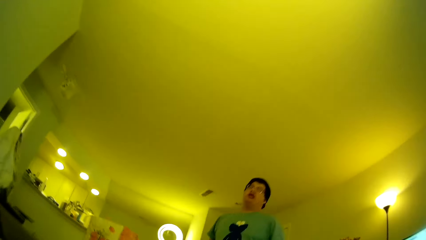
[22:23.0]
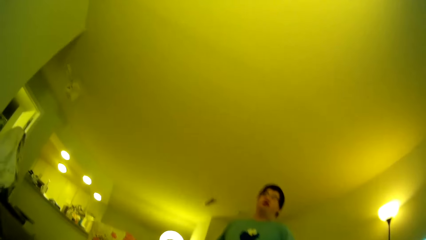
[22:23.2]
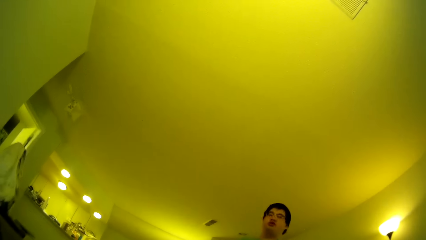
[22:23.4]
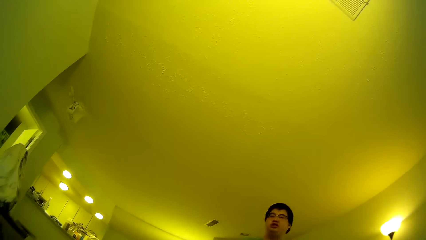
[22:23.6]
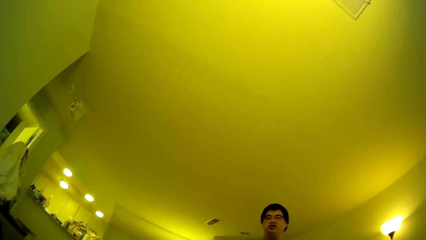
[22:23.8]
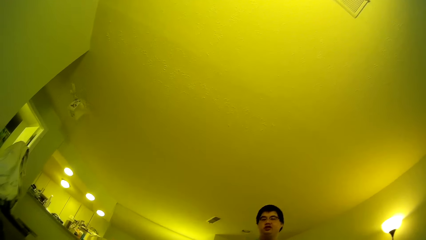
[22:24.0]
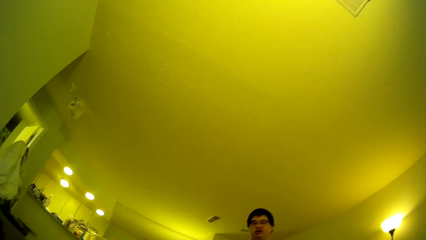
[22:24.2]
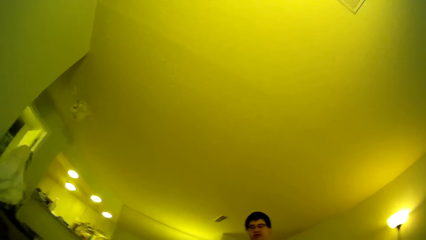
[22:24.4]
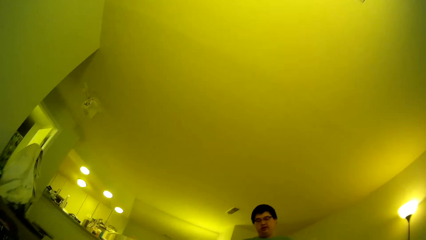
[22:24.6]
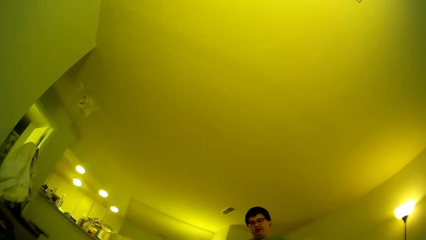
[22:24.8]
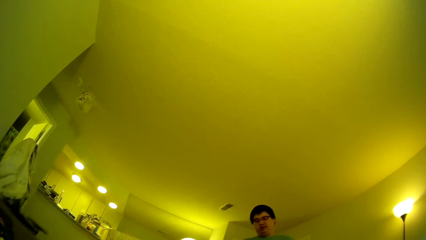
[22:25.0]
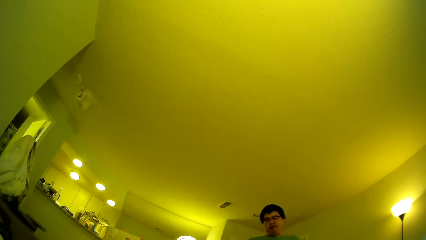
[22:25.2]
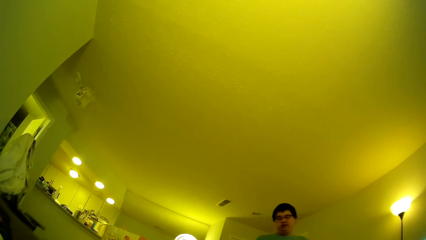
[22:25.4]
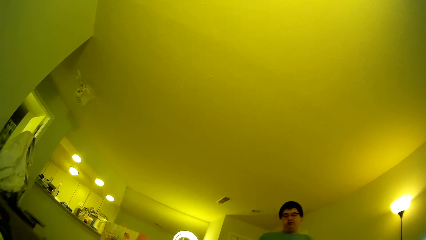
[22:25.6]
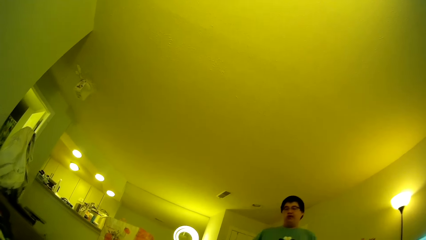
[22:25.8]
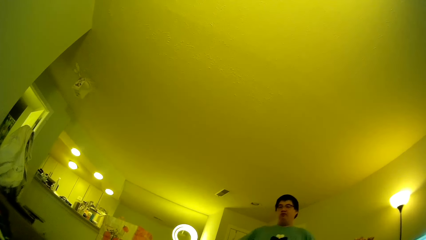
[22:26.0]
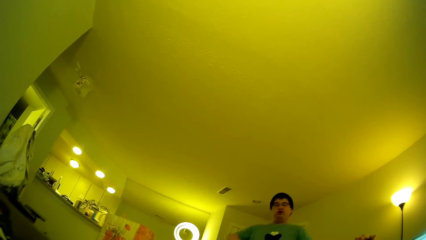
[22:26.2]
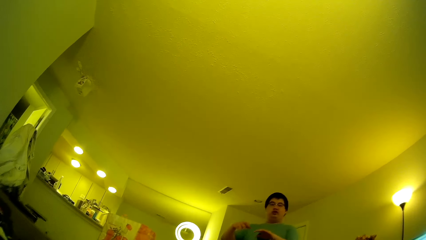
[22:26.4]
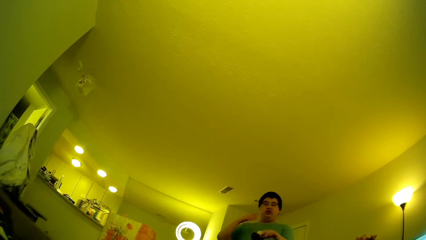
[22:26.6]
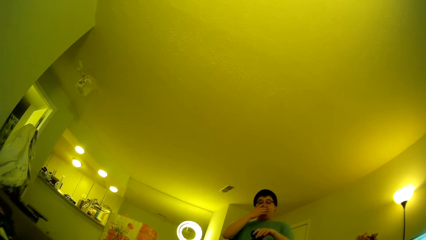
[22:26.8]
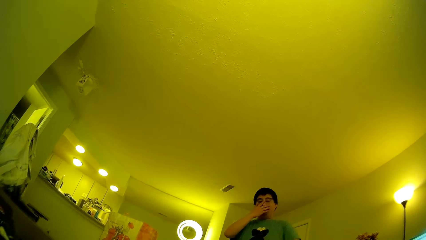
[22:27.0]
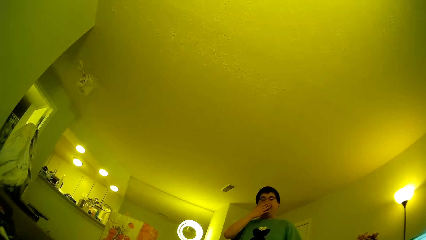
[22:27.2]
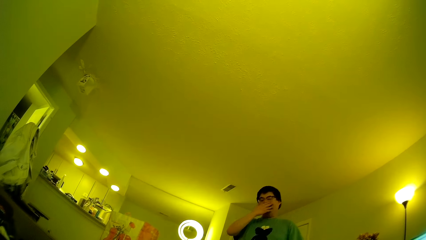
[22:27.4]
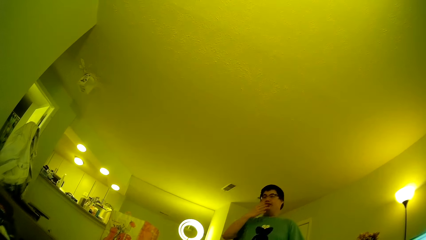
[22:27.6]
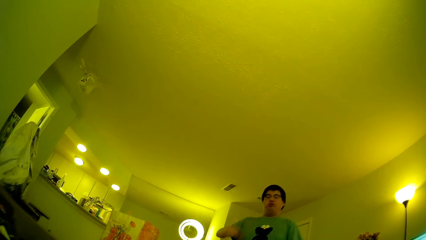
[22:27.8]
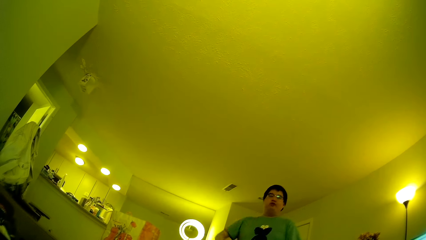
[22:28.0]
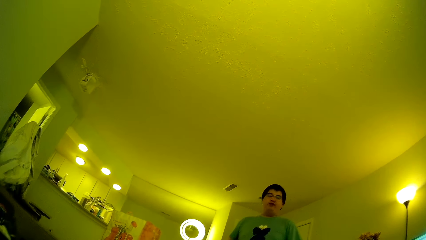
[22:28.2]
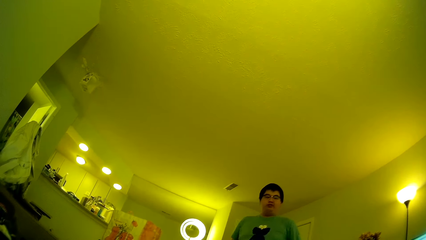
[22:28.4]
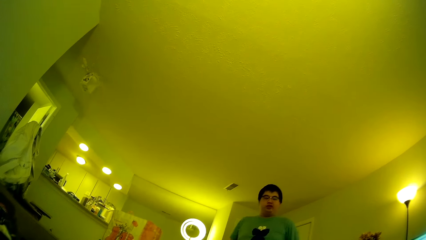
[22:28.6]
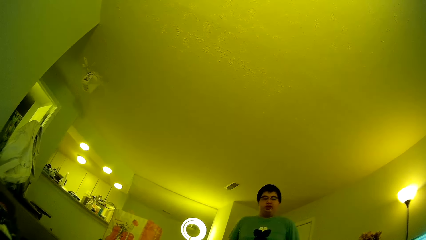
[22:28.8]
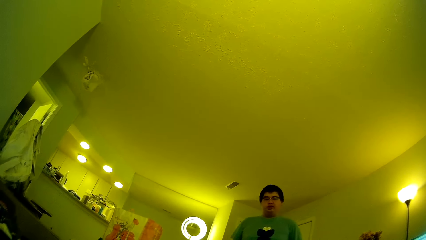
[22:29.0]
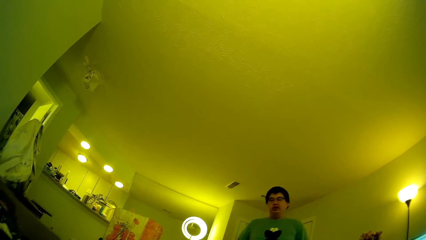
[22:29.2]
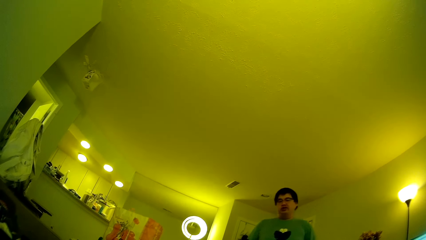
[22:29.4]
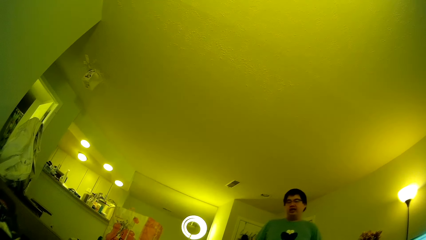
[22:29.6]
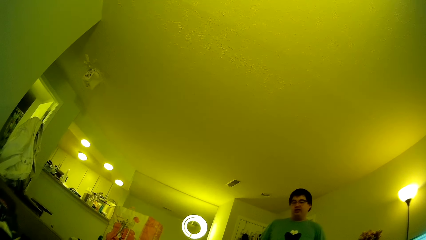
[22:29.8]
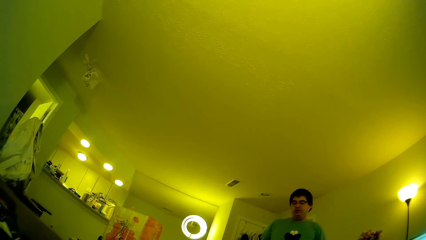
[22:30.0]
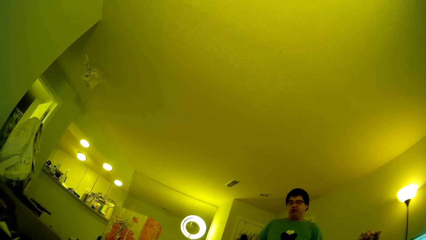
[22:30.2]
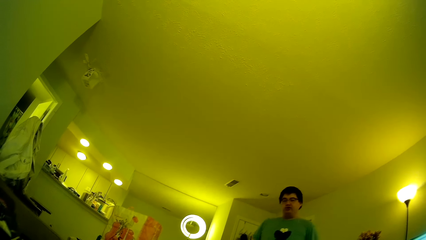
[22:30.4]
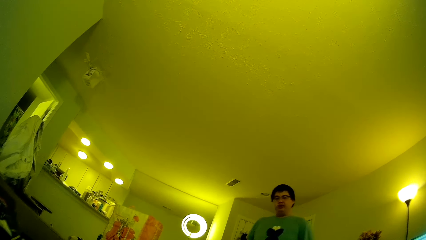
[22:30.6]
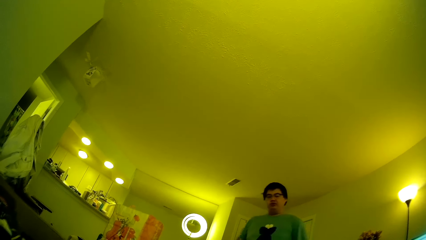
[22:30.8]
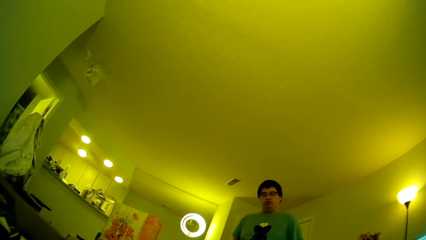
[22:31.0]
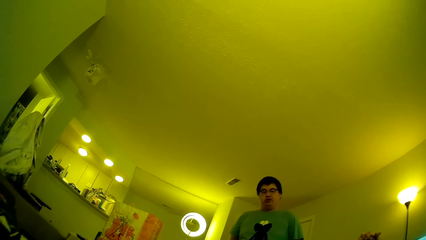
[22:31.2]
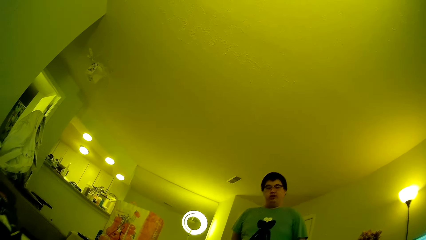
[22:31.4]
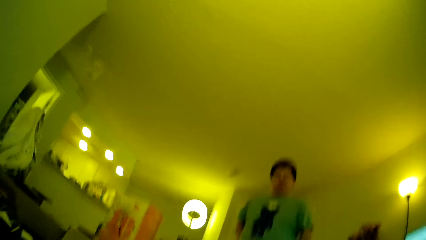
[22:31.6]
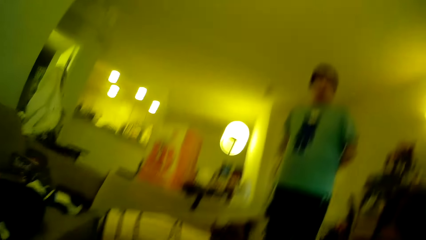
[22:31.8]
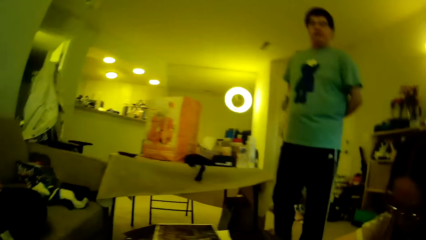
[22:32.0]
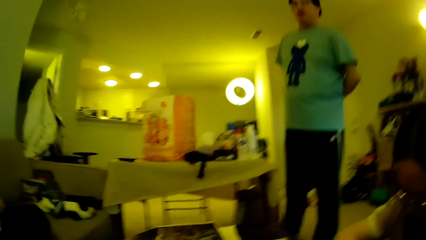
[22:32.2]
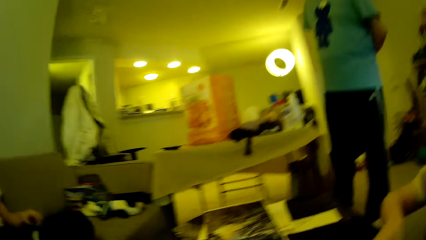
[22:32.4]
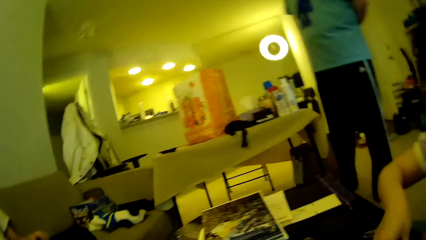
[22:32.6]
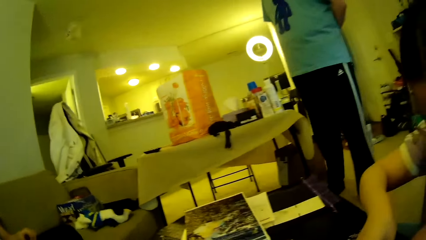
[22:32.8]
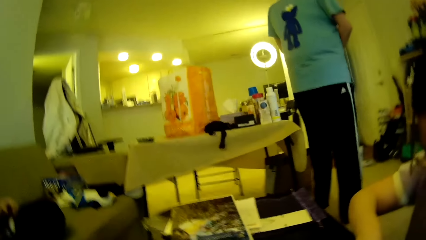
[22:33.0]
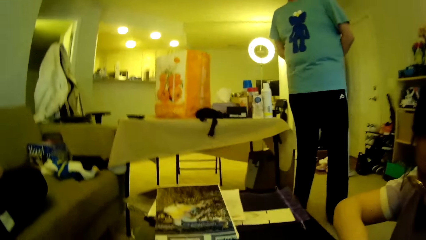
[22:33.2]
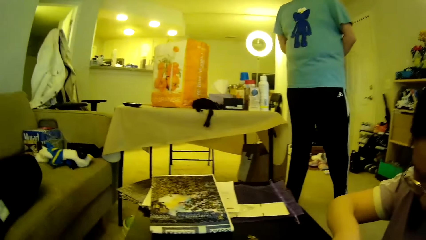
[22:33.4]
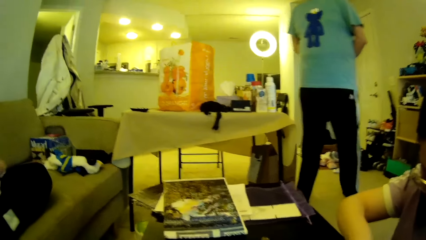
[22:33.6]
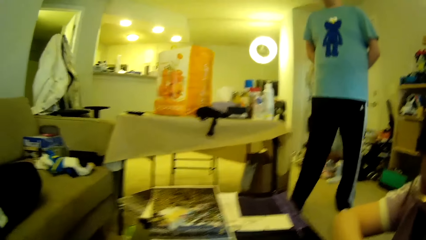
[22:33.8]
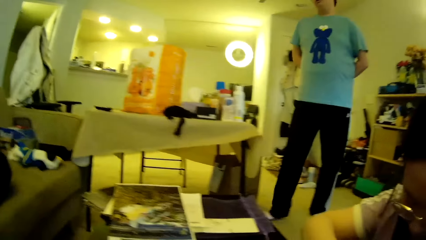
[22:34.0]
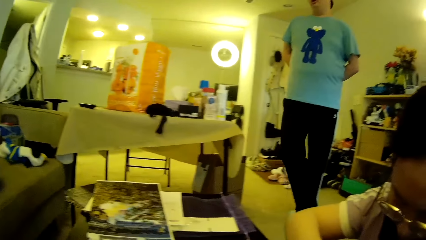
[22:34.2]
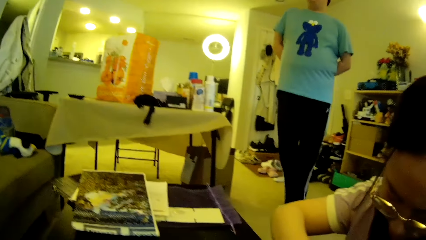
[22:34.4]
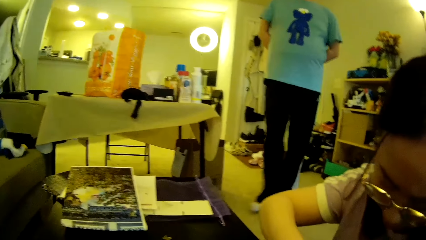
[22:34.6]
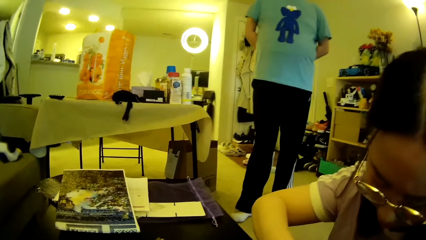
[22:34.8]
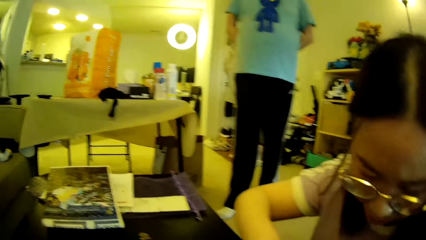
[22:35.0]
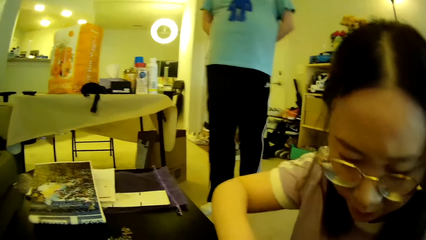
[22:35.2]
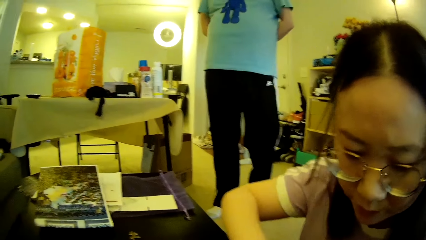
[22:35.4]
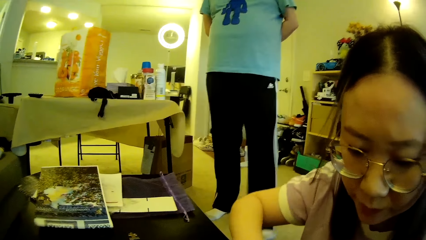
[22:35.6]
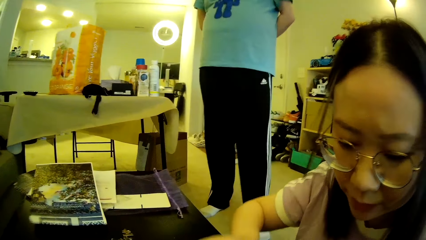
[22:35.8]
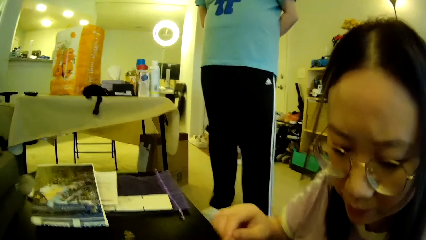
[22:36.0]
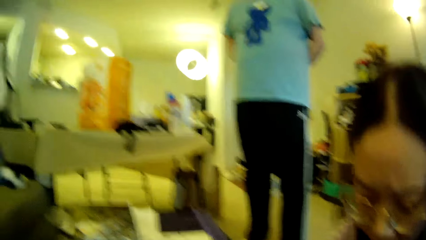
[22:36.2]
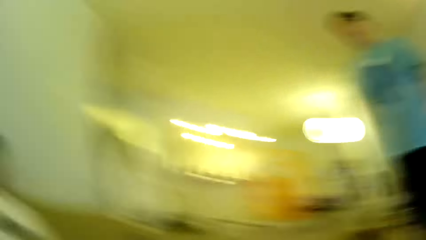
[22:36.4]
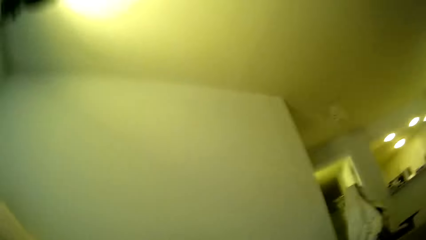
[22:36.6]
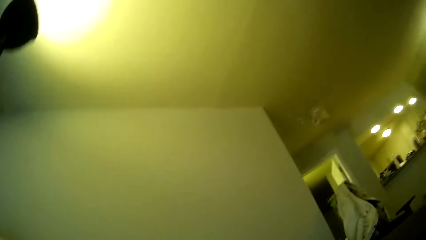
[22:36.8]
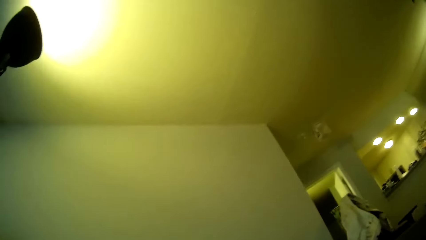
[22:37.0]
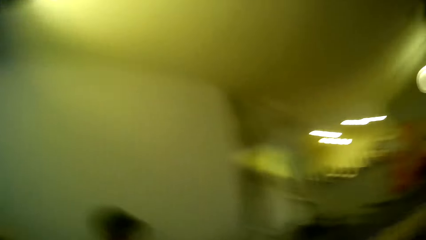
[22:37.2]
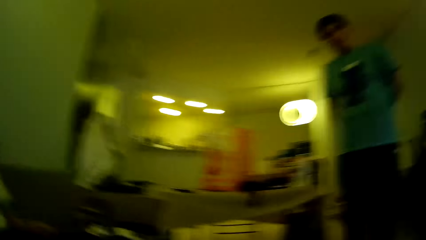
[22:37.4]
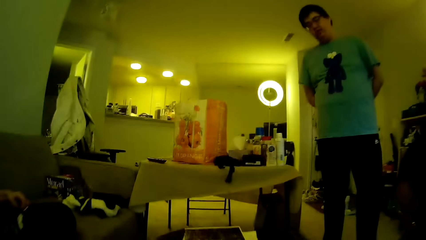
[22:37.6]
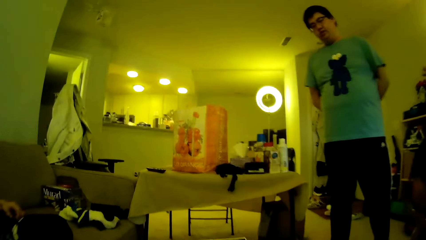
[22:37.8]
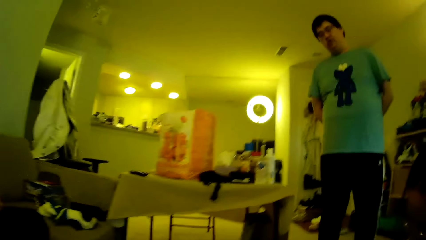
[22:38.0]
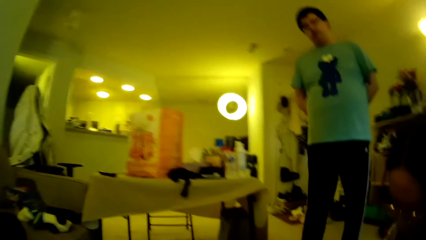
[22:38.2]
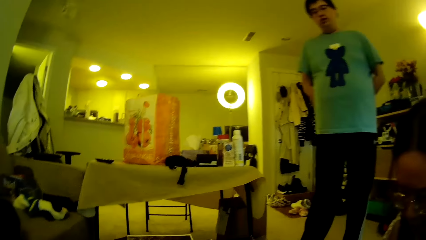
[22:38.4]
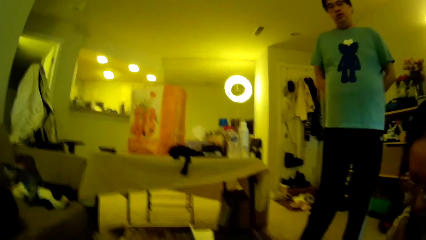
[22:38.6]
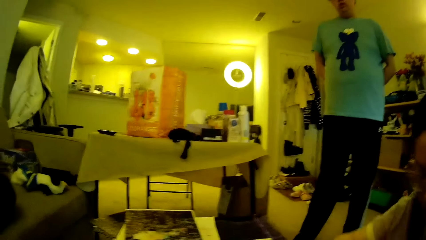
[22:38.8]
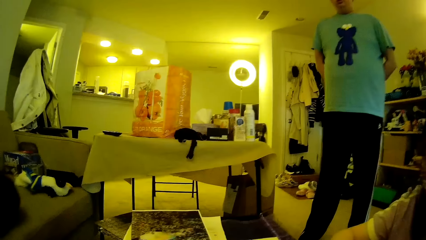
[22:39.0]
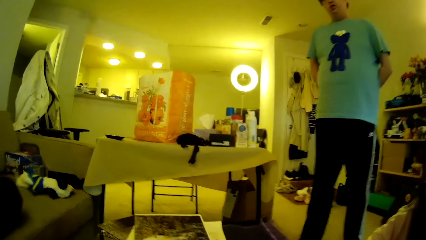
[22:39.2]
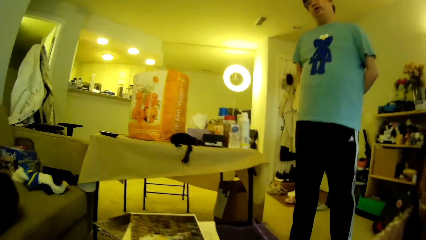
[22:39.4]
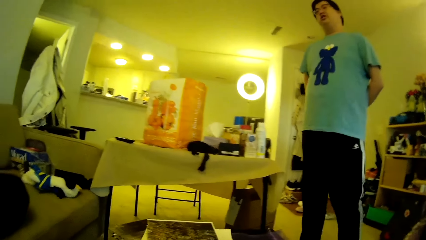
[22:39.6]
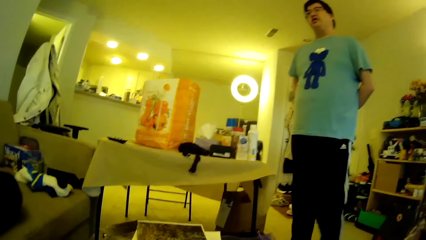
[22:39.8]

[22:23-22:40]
A man looks around. The man touches the nose and wipes the face using a hand. The man looks around. The camera wearer looks around.
